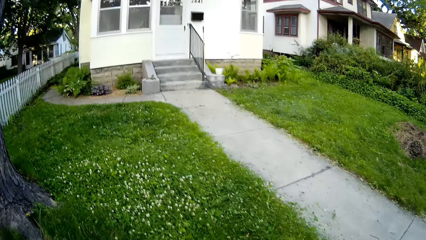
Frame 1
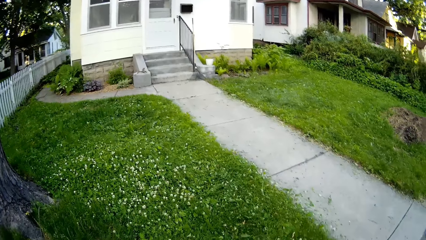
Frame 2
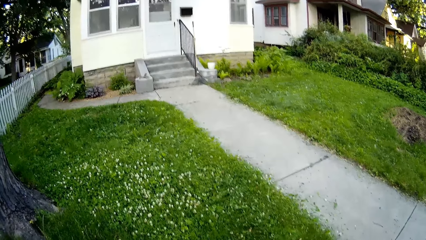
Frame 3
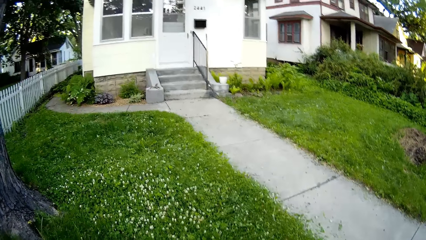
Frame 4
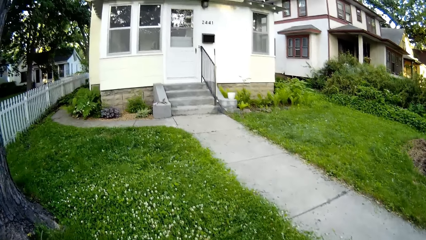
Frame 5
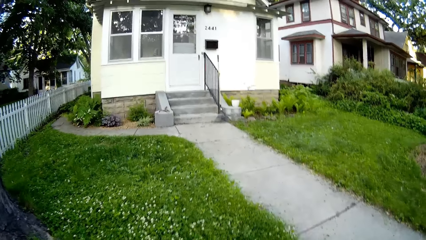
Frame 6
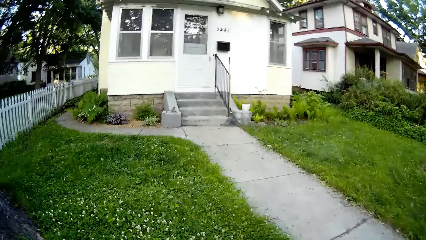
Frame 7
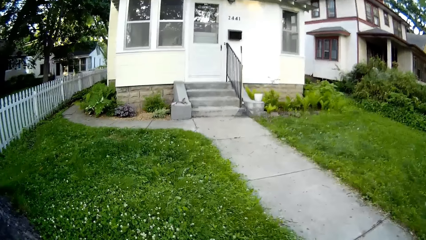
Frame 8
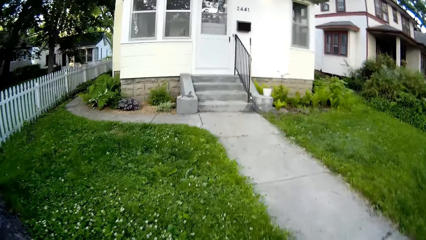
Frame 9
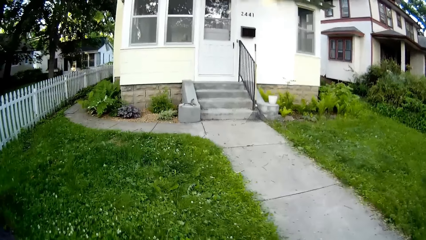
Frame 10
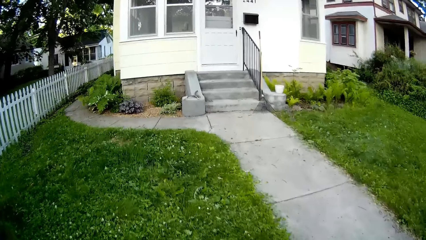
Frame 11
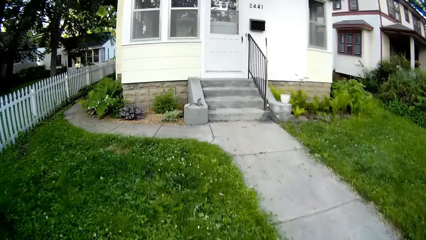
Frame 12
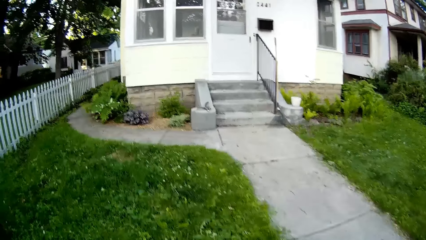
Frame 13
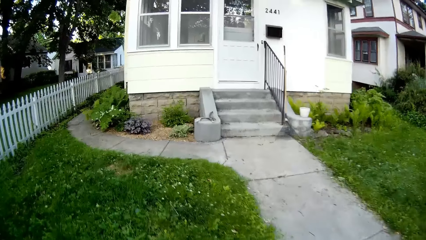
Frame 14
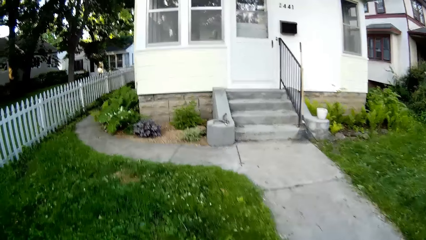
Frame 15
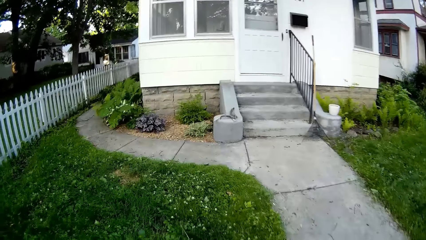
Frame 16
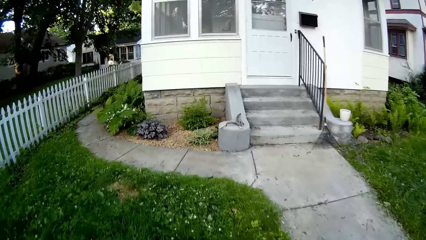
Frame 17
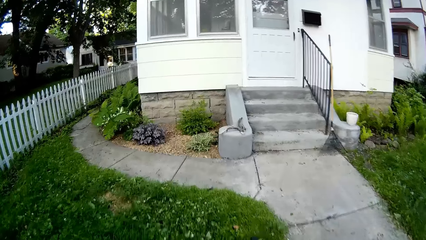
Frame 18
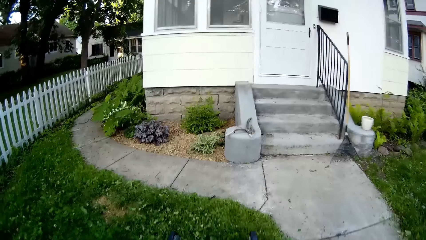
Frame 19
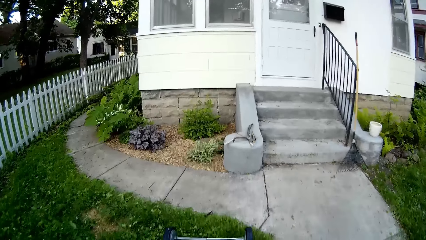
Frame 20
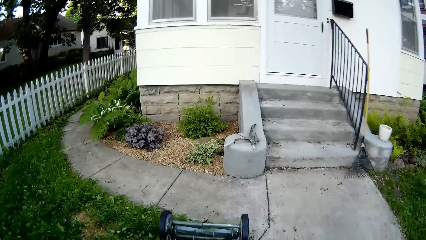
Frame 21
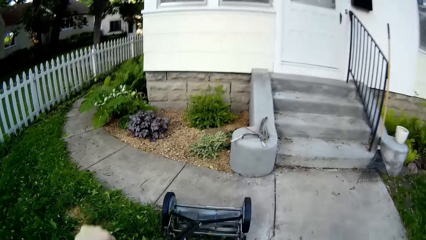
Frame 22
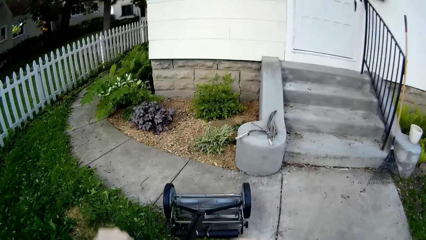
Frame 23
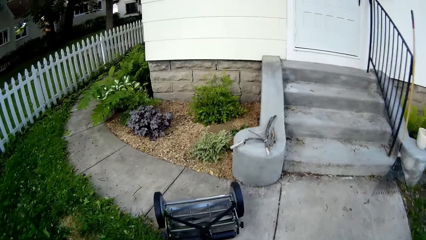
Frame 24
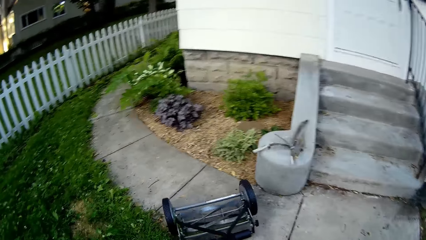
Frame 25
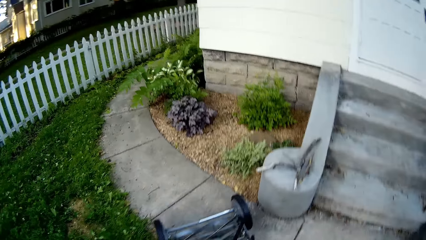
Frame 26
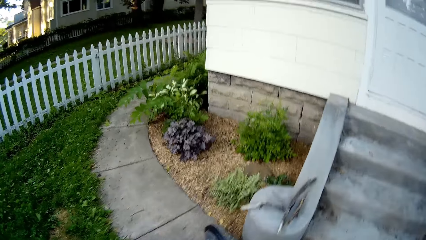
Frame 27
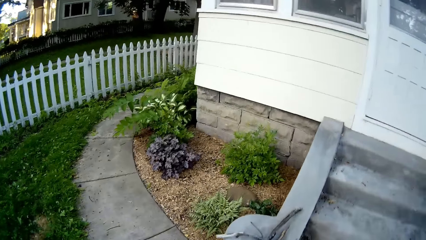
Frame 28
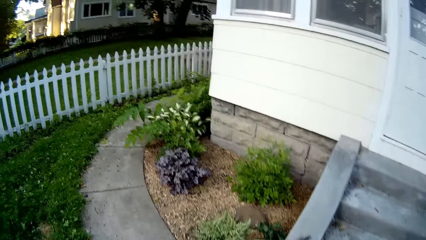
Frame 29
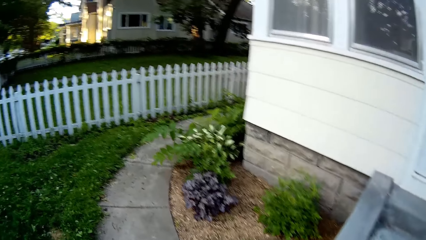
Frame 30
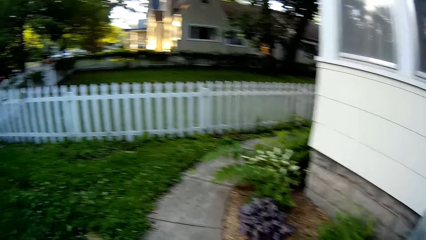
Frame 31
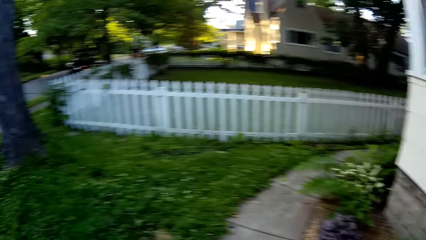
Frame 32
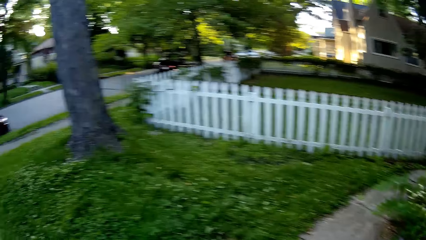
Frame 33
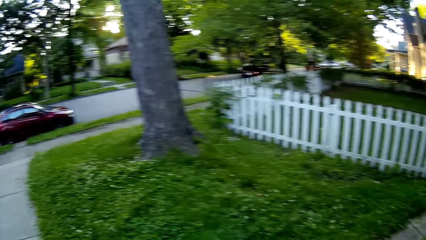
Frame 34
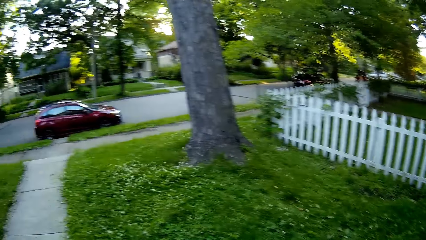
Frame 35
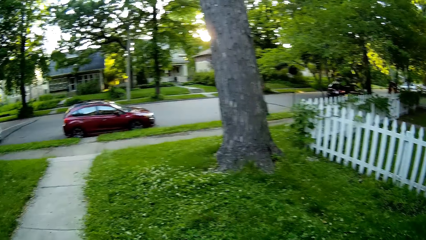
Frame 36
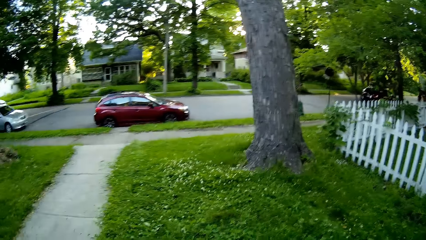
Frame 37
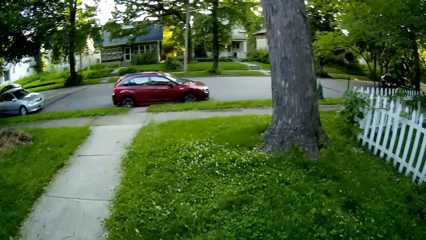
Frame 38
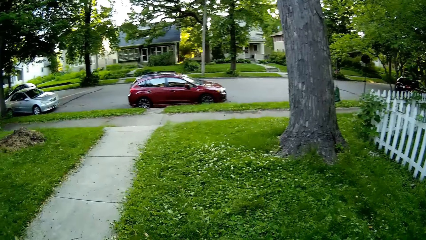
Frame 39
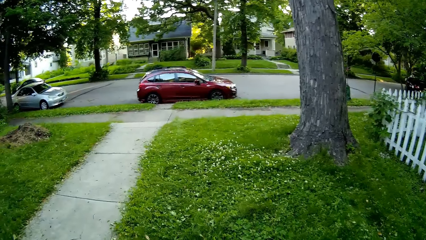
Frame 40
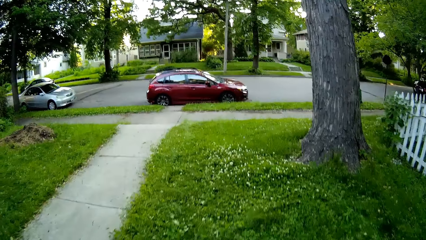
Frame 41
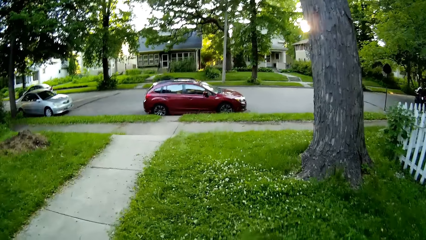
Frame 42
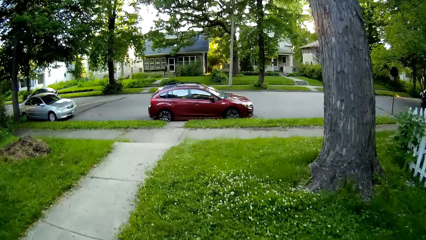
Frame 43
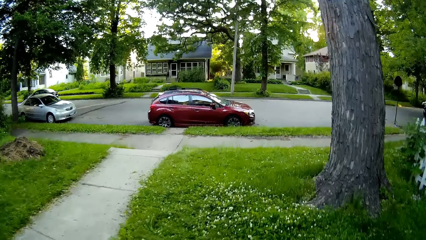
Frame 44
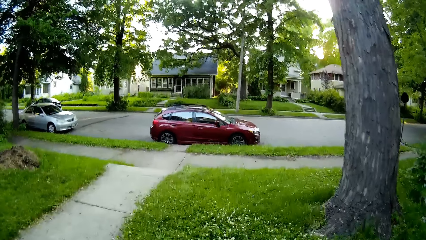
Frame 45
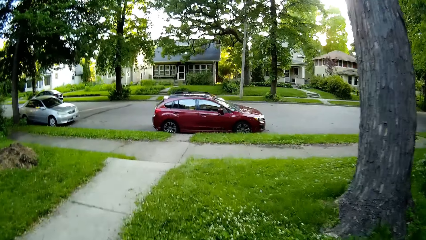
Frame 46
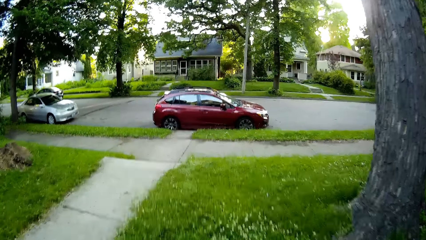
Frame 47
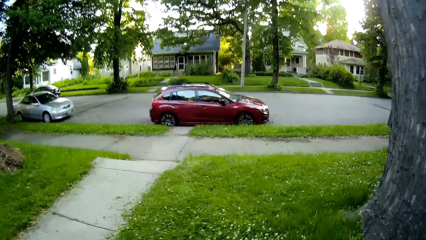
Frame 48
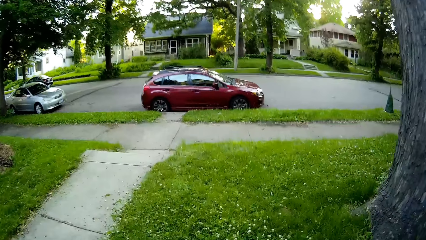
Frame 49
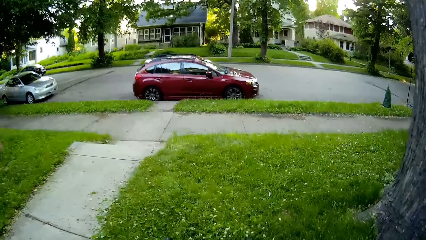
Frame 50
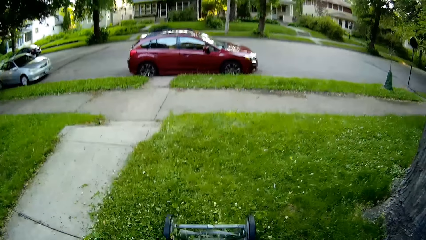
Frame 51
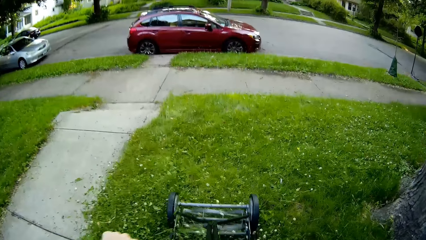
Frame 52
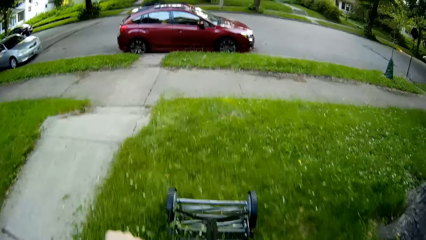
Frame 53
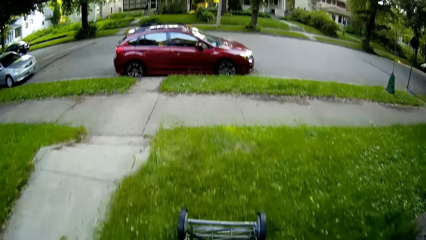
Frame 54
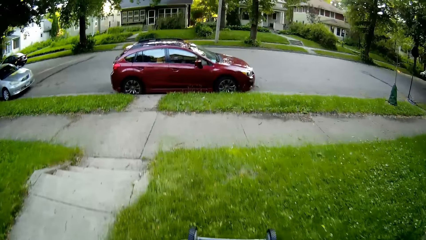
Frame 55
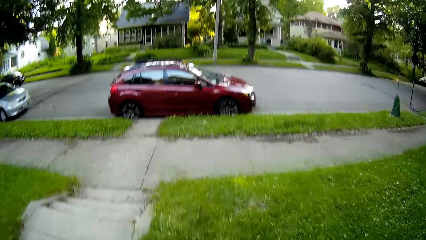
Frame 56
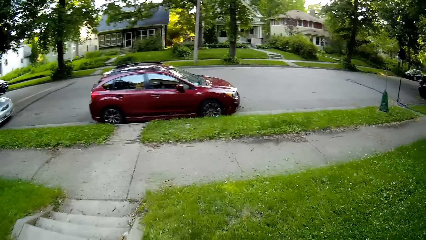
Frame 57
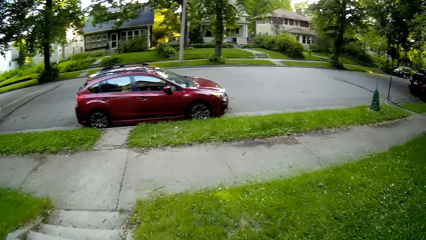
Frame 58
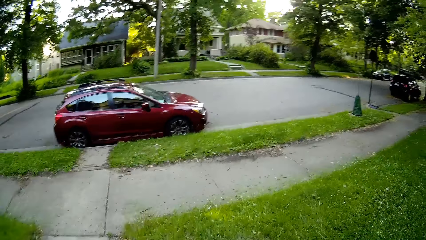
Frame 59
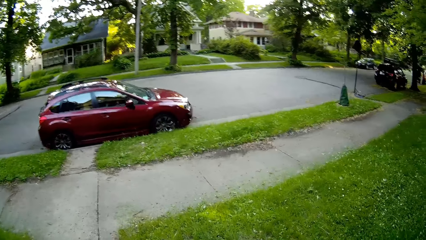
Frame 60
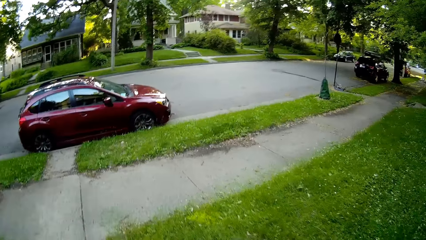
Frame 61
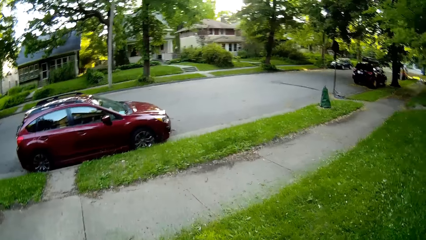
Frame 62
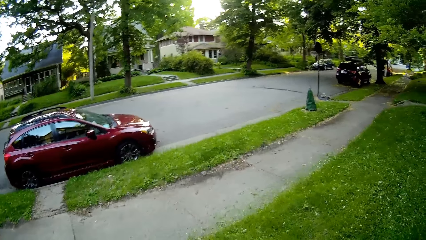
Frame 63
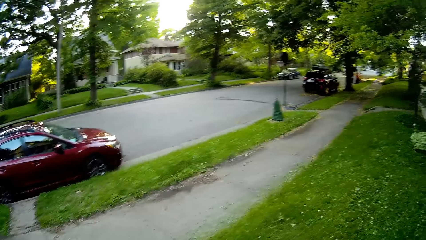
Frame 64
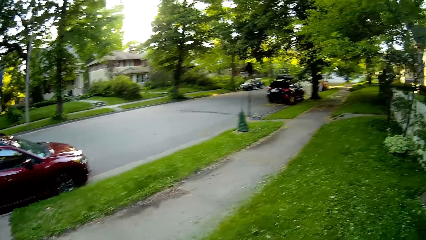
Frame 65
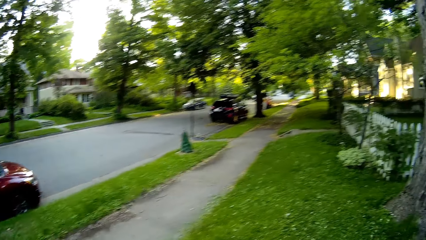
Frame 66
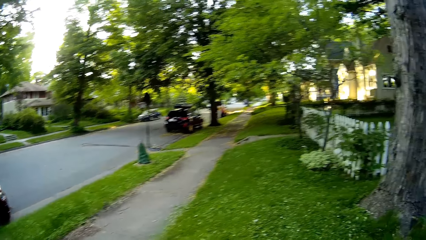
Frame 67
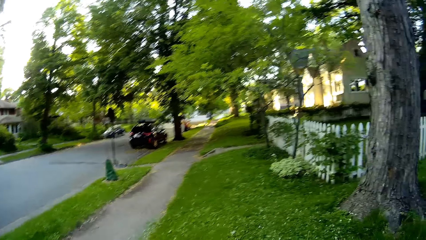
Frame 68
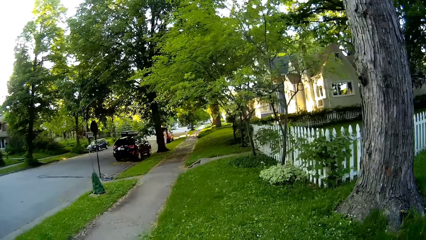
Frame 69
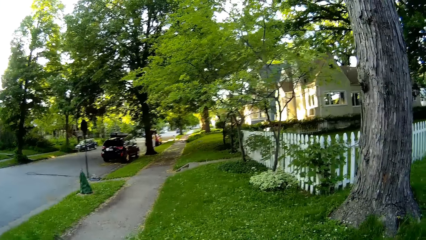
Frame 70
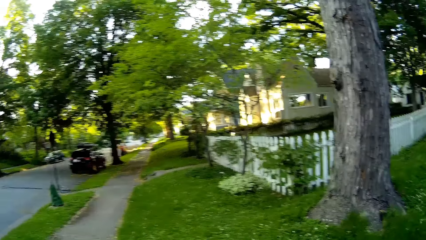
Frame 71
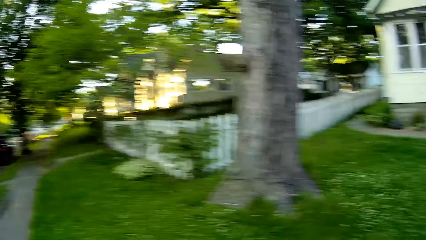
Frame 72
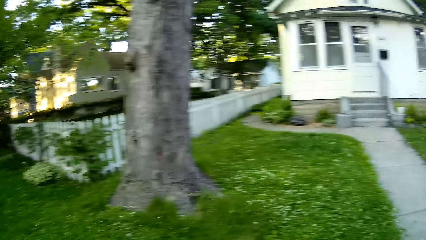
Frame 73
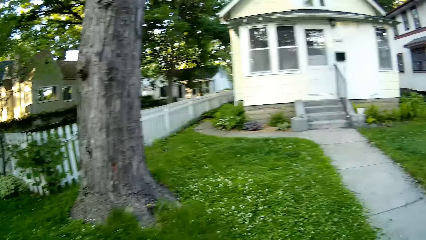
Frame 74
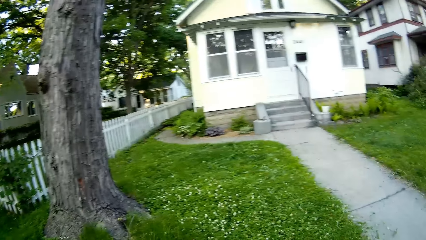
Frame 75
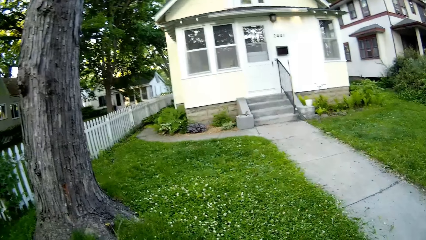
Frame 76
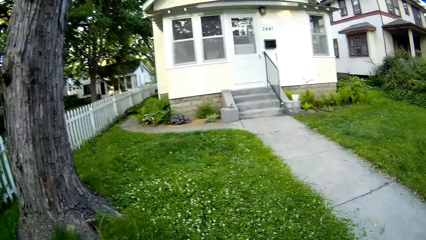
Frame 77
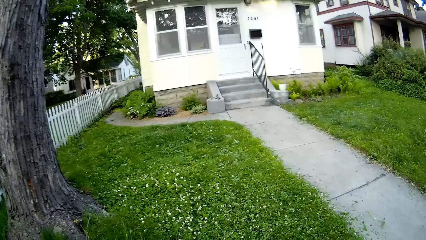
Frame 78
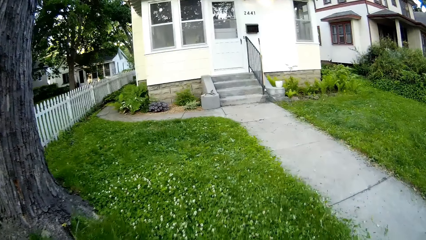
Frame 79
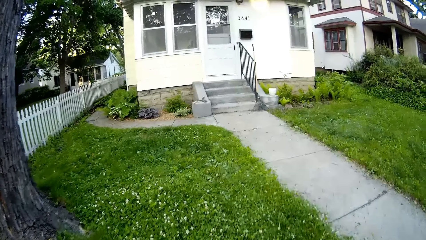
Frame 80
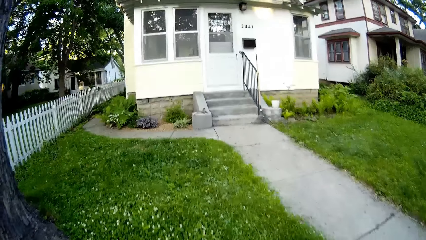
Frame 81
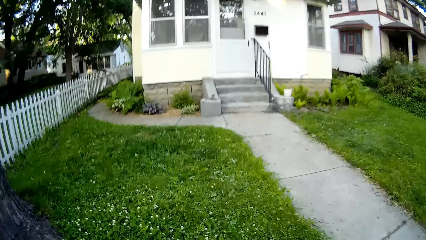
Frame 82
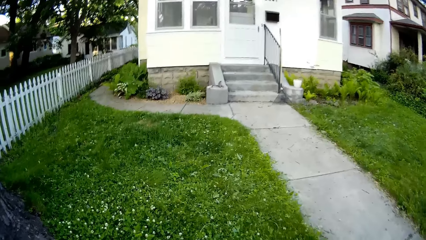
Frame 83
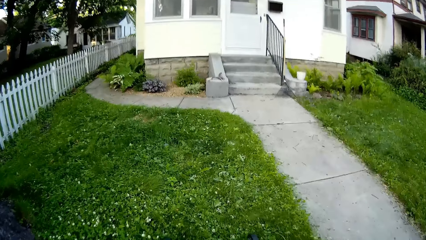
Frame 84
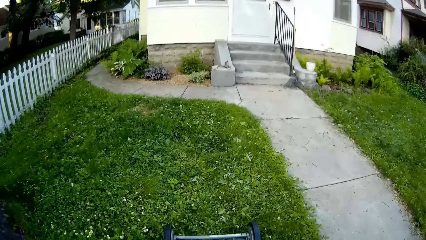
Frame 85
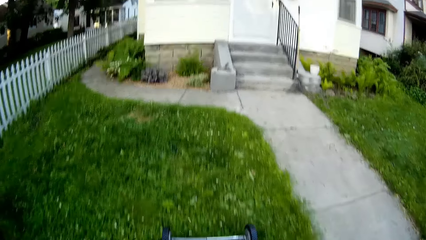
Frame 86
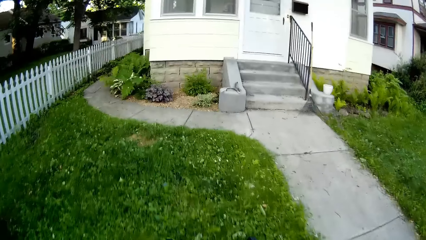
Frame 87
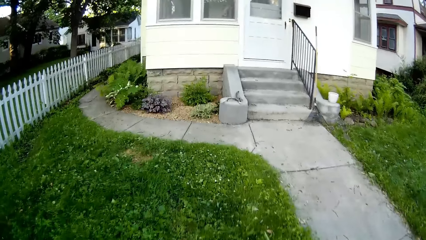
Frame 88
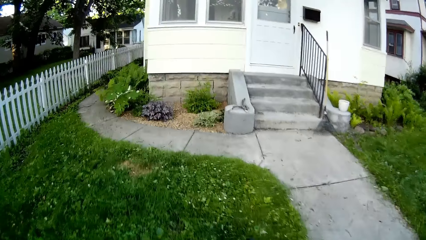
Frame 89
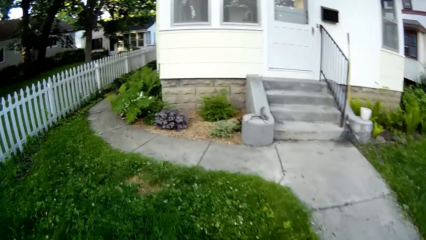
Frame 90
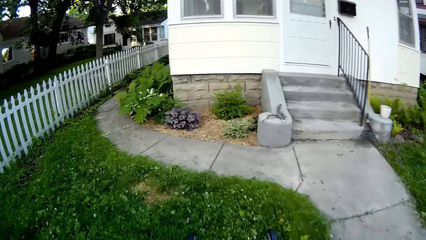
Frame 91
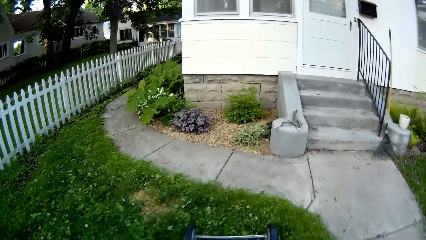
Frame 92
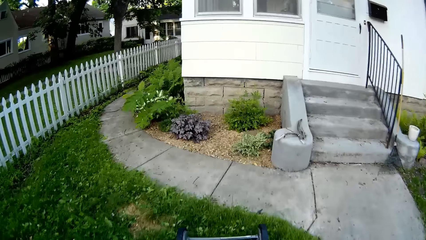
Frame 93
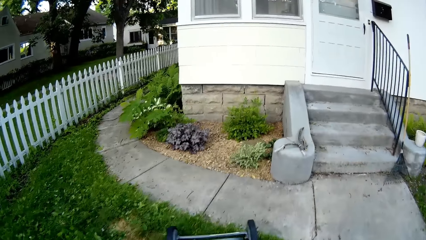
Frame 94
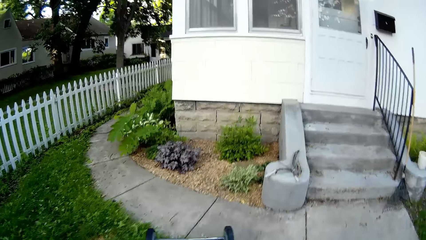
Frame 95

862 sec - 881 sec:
The camera wearer turns a mower. They cut grass using the mower.
